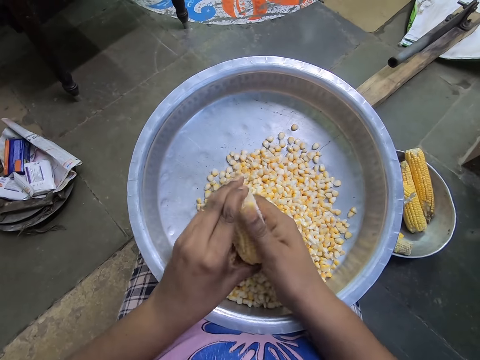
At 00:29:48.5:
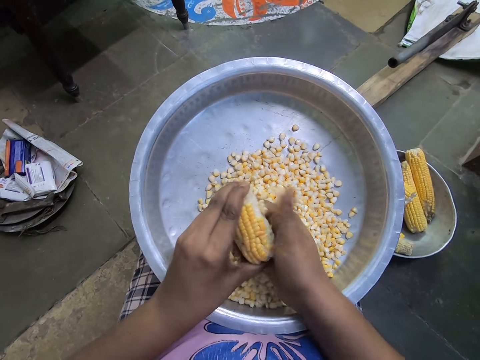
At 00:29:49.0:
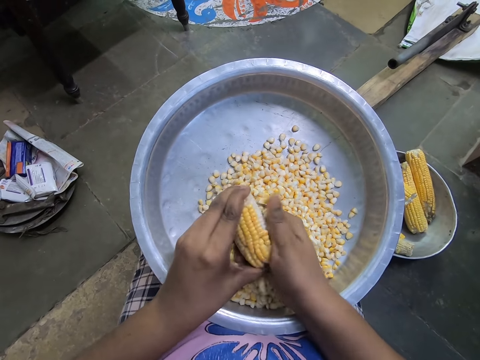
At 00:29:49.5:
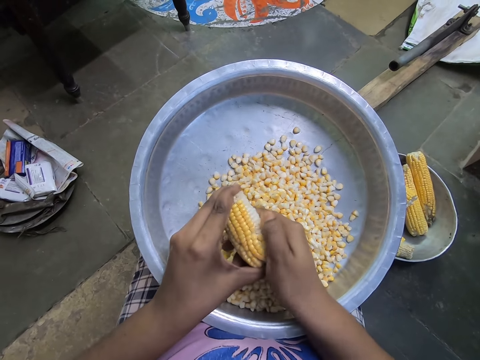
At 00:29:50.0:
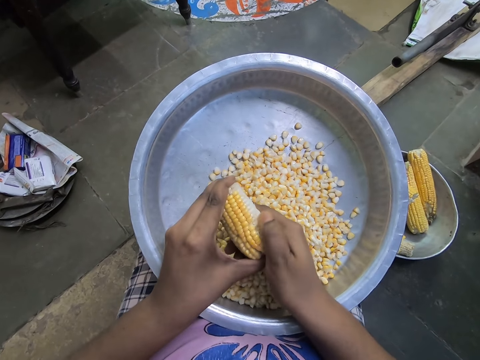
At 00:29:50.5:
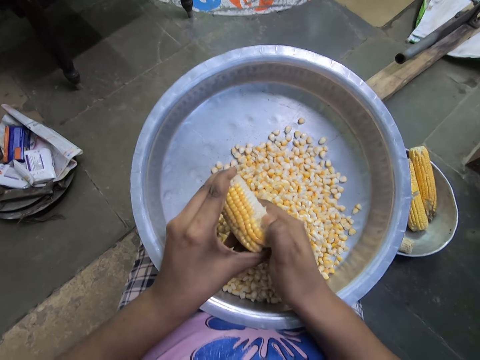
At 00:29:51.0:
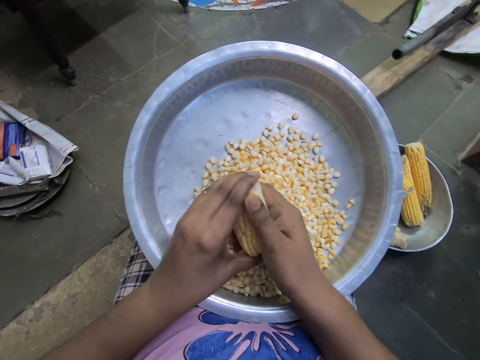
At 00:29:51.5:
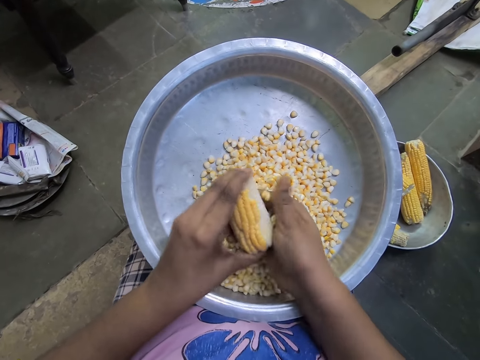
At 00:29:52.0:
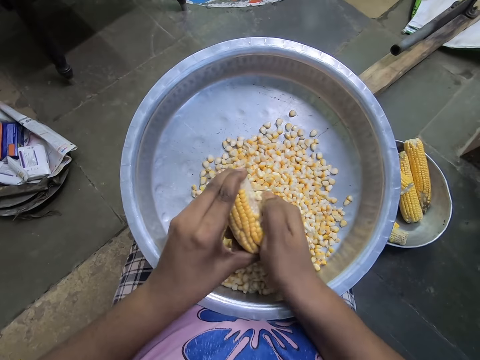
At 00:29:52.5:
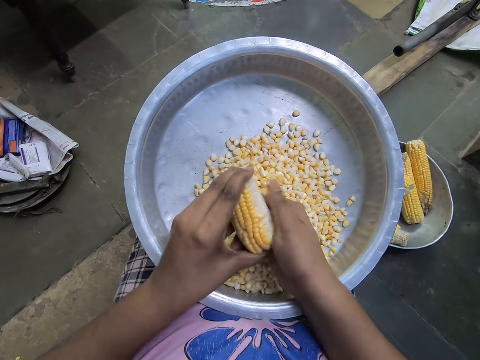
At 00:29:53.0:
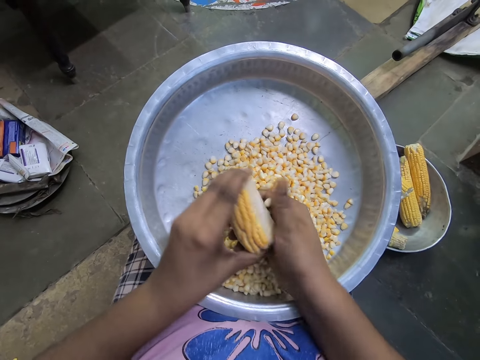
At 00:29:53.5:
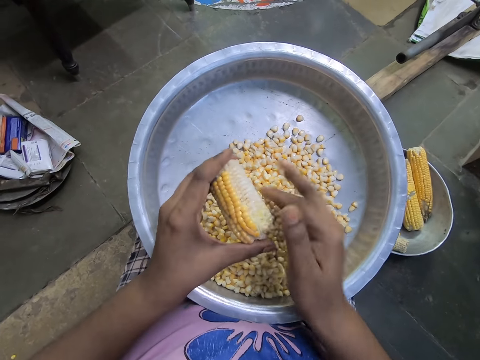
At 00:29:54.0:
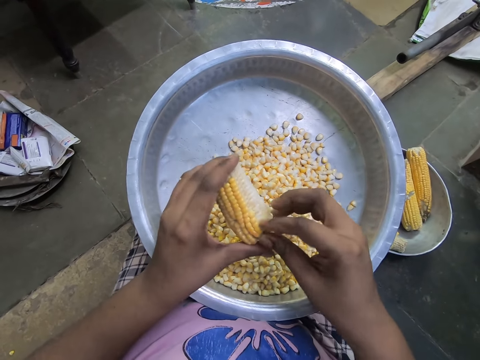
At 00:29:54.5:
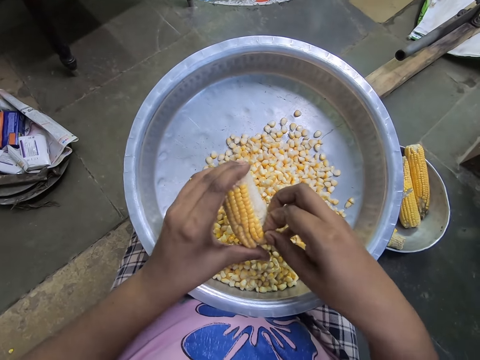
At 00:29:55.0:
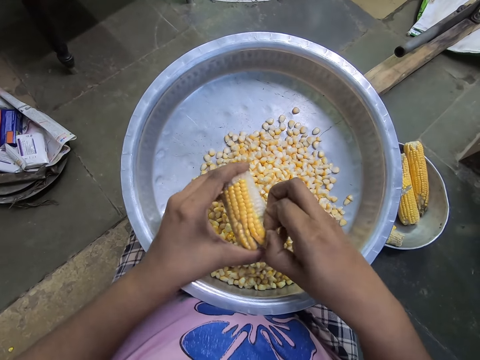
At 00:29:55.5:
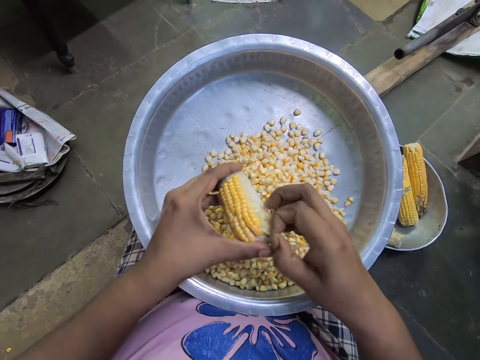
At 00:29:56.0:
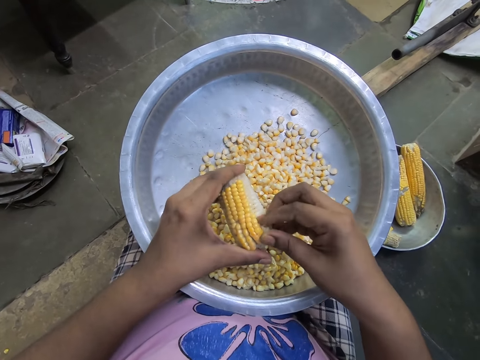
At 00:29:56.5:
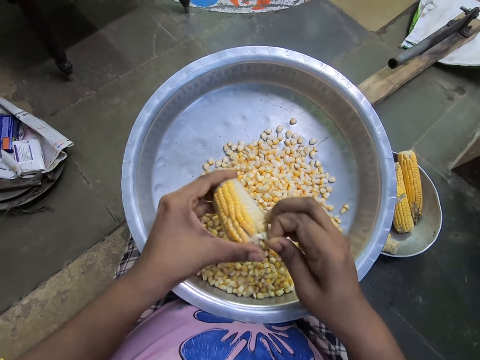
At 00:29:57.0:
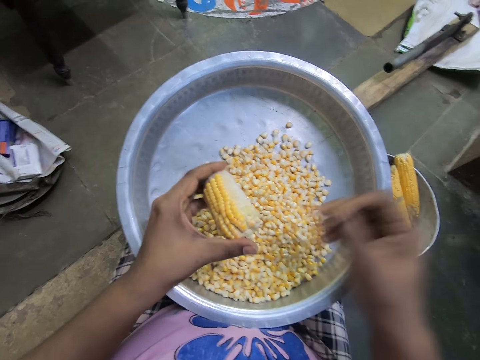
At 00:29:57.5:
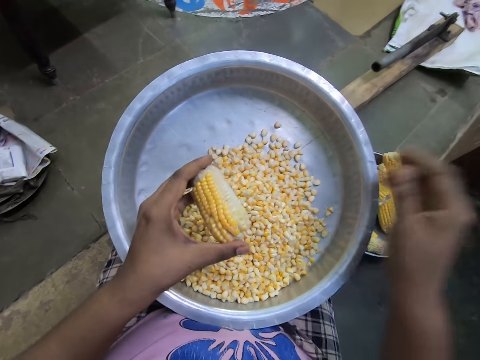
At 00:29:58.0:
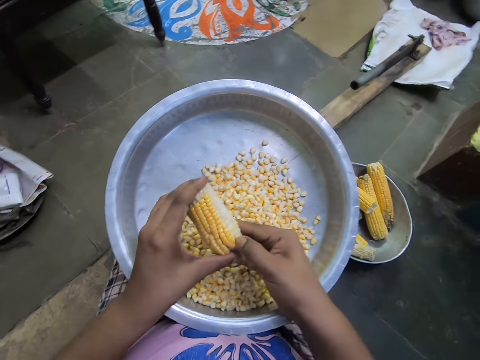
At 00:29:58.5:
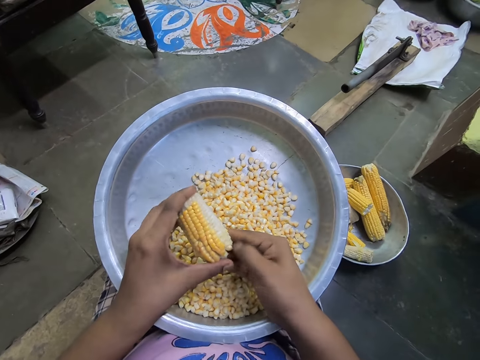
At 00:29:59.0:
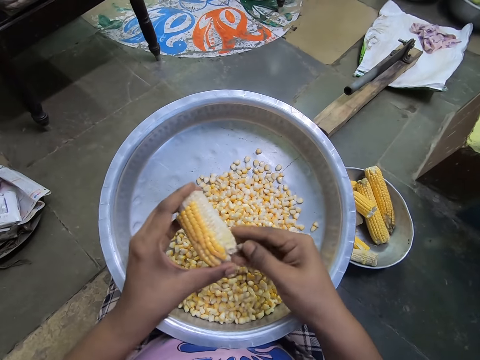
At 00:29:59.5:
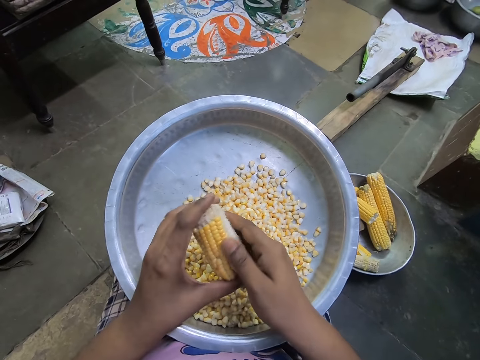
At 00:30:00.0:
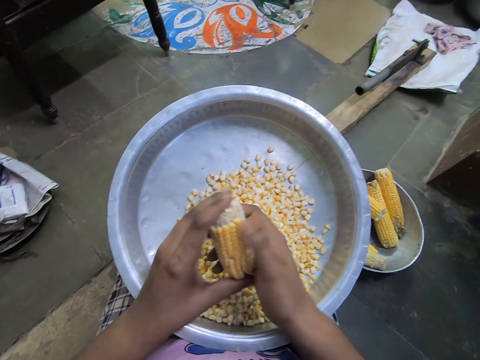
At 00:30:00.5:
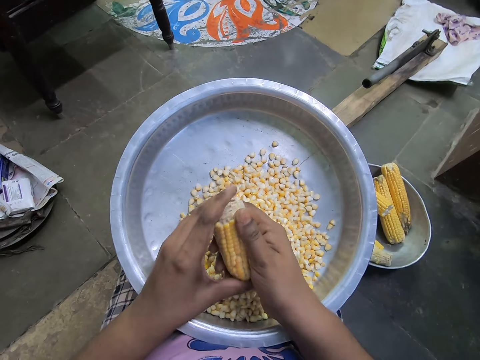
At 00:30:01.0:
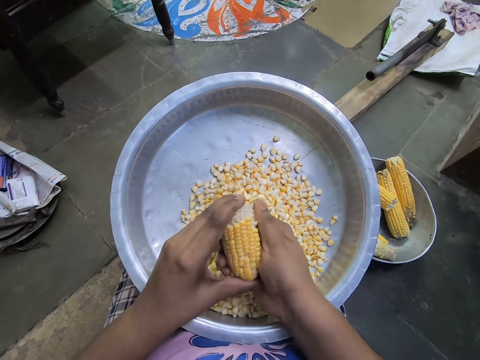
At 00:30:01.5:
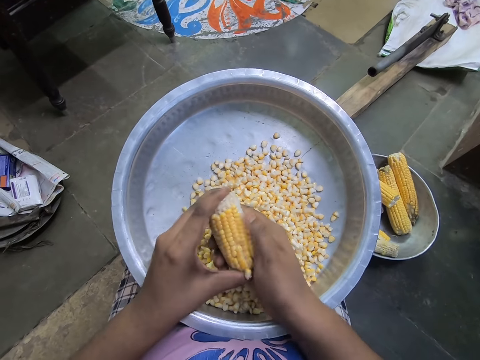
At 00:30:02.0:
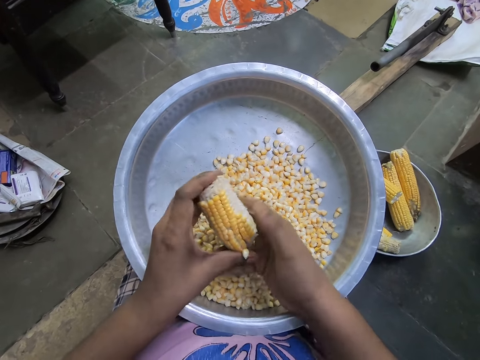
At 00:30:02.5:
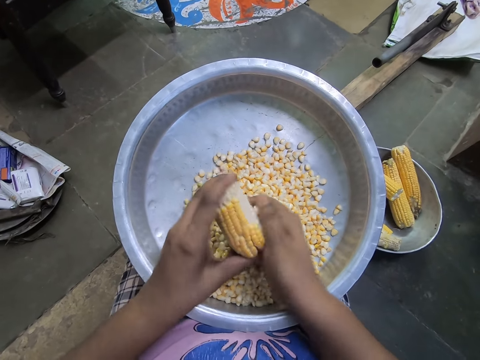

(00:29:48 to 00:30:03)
The camera wearer grabs a piece of maize husk with the right hand. They cut the piece of maize husk with the right hand. They drop the piece of maize husk in an aluminium trough with the right hand. They remove maize corn from the maize cob with a hand.

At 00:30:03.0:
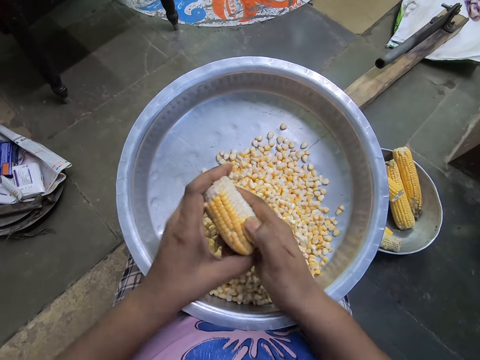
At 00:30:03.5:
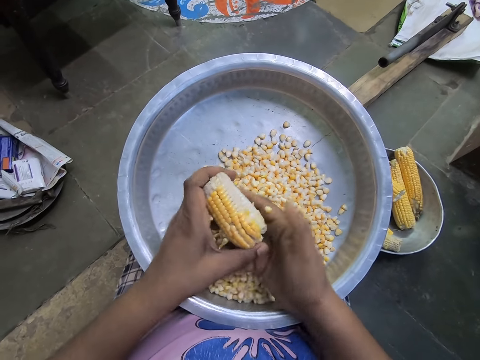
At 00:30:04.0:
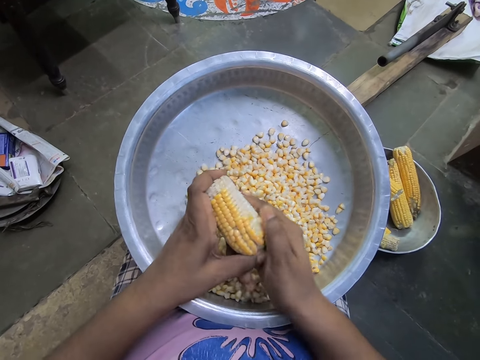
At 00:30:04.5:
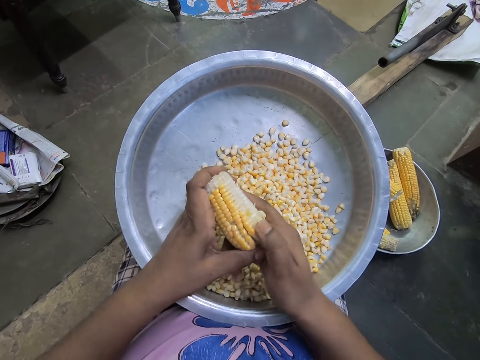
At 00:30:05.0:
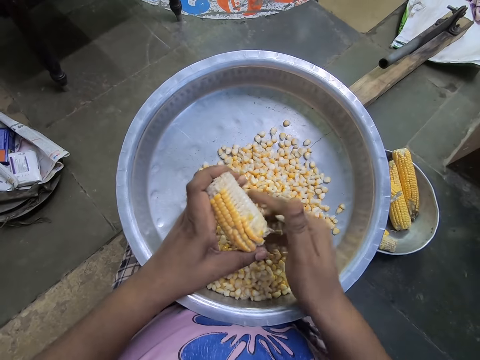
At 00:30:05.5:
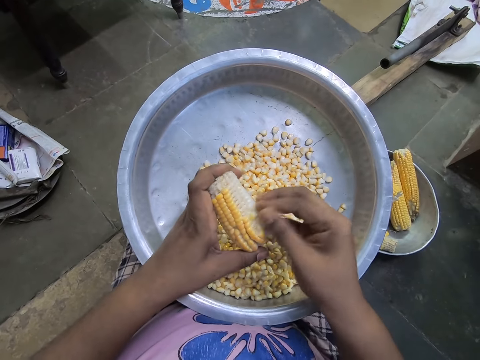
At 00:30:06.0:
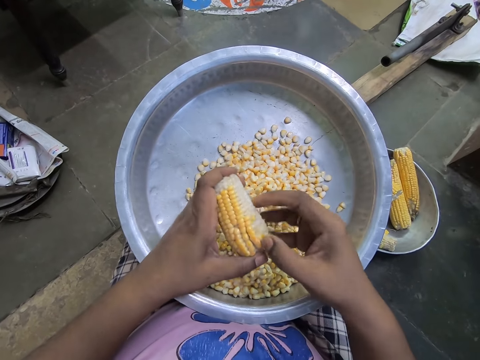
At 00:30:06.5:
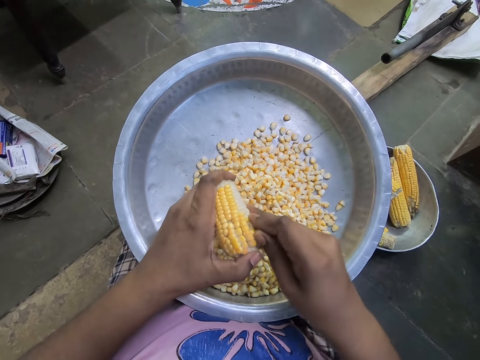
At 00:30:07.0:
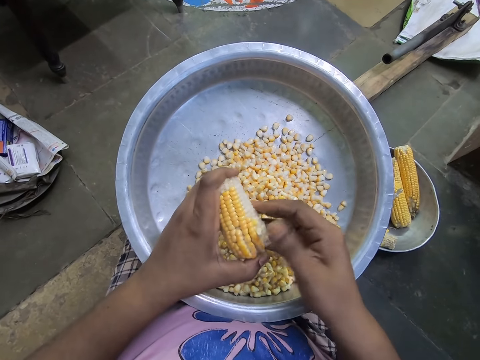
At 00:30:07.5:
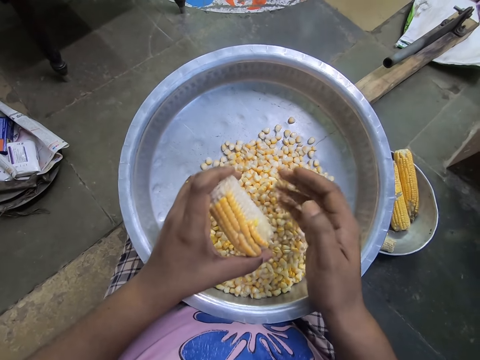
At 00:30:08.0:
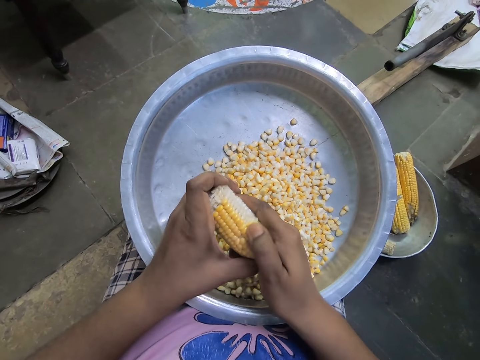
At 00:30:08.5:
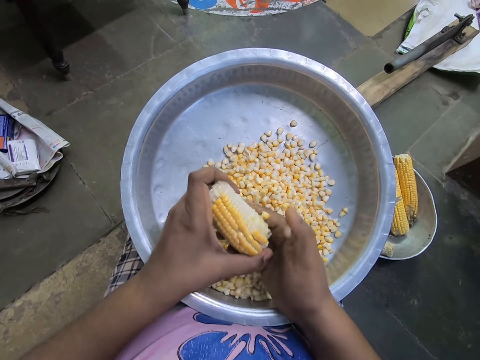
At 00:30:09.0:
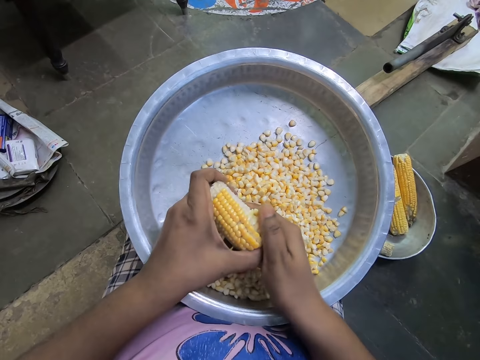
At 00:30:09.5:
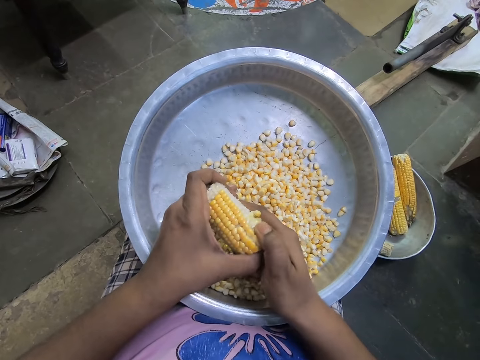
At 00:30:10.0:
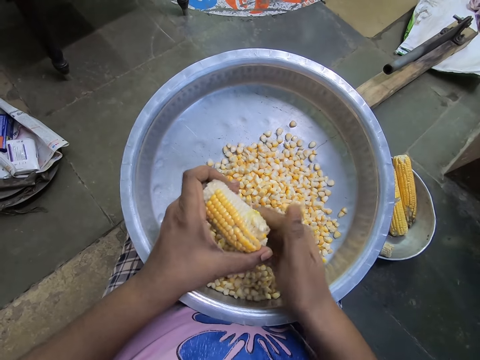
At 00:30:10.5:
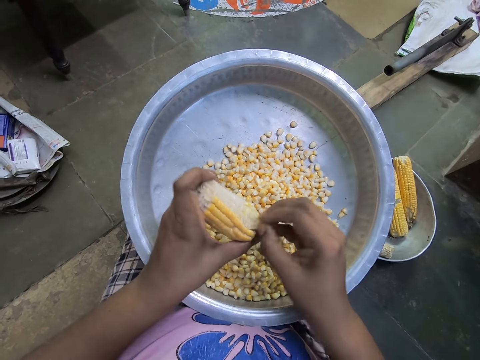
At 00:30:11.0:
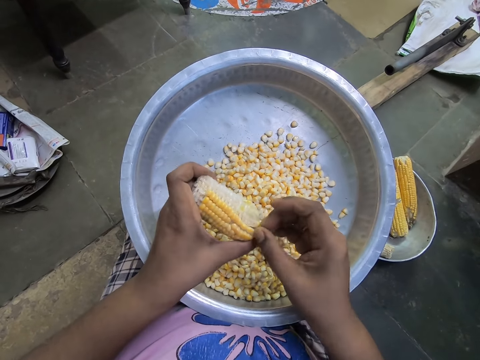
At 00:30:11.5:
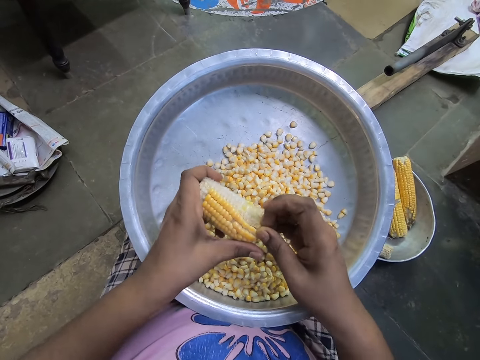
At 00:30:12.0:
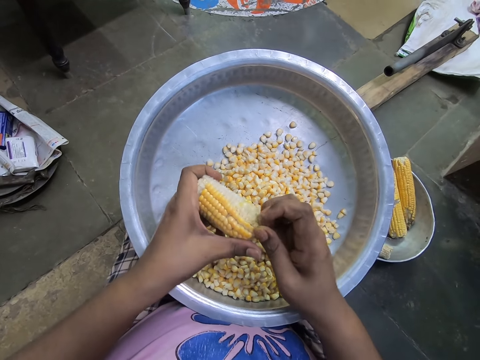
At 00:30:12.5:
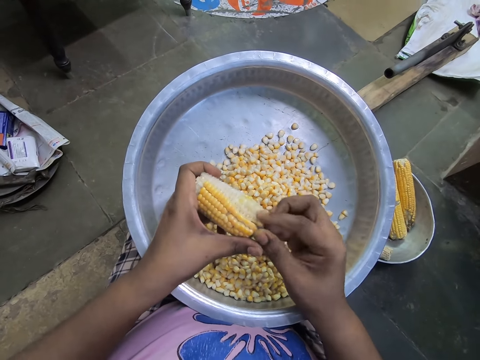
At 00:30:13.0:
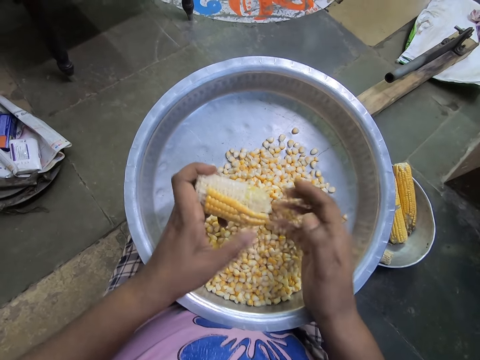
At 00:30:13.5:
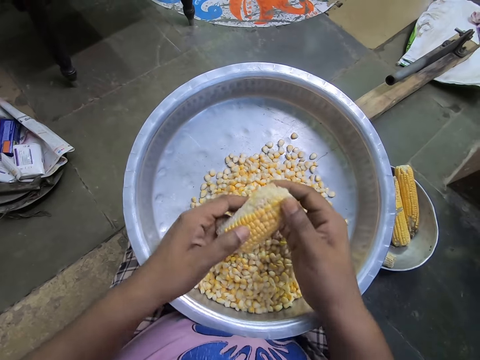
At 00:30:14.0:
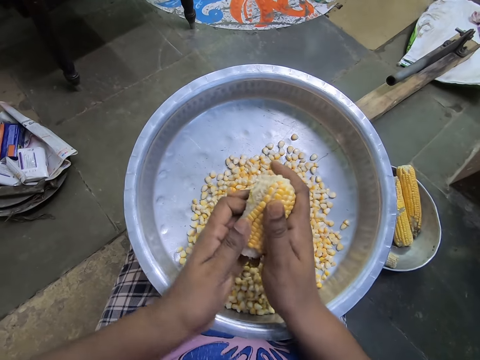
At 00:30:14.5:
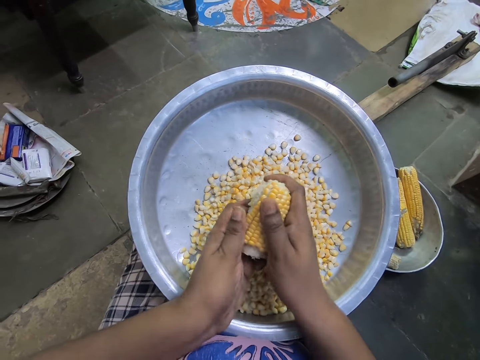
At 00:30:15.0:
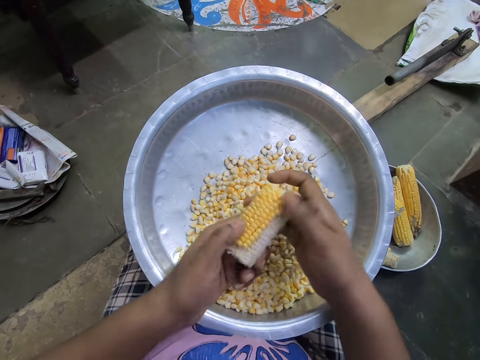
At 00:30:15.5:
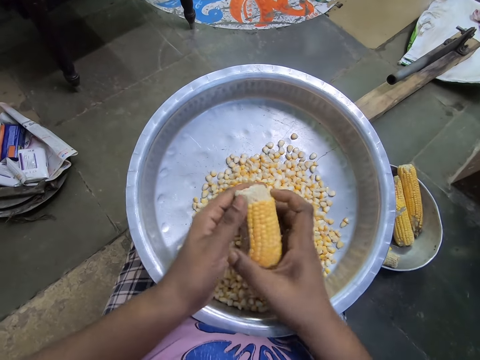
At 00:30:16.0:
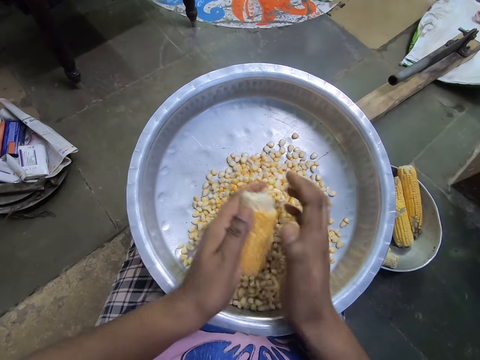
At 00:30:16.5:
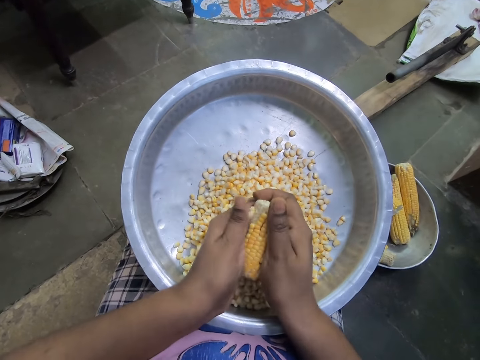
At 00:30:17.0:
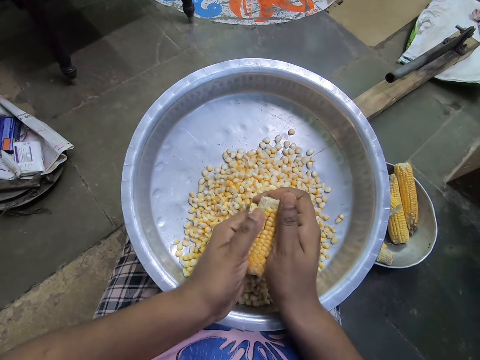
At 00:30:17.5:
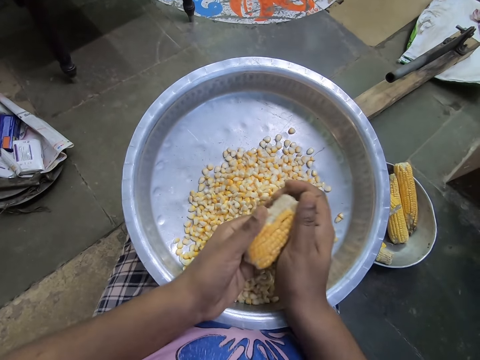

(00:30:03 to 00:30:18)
The camera wearer turns the piece of maize cob with both hands. She peels off kernels from the corn with her left hand.
